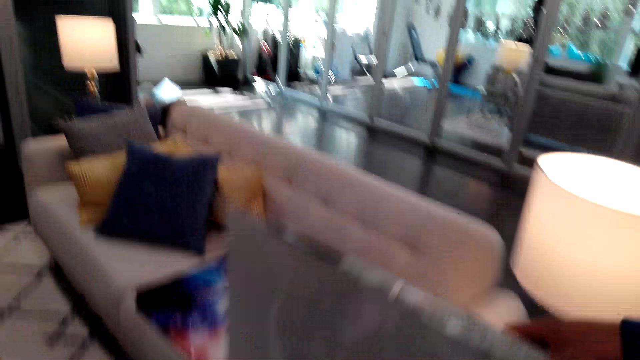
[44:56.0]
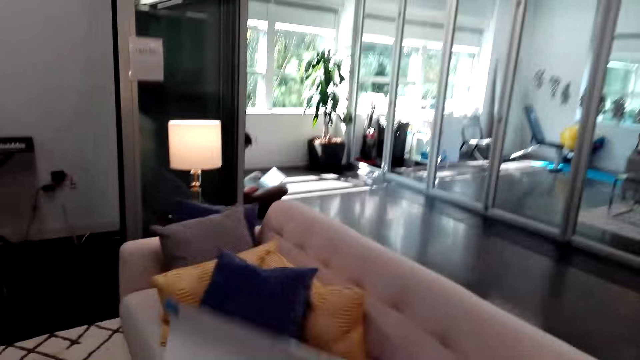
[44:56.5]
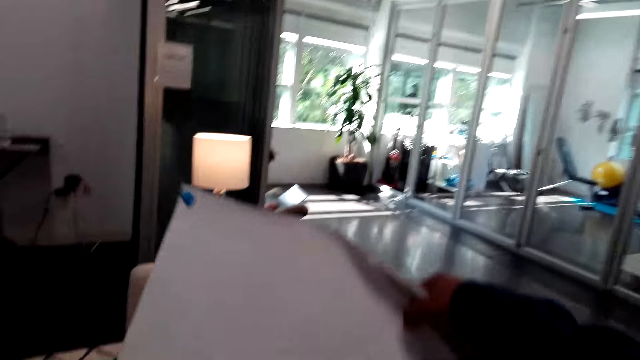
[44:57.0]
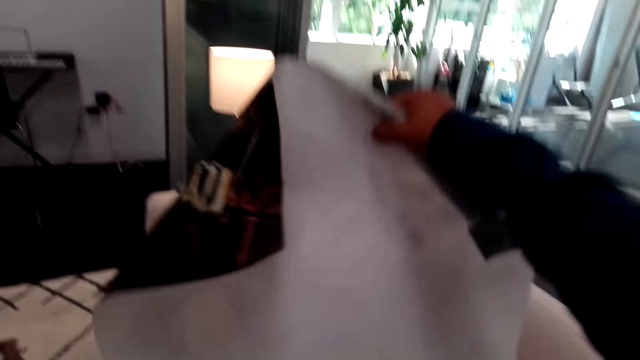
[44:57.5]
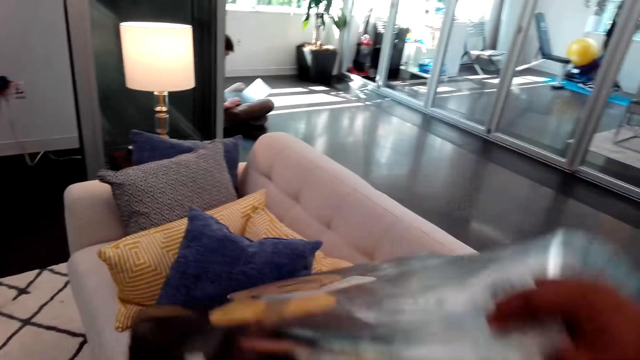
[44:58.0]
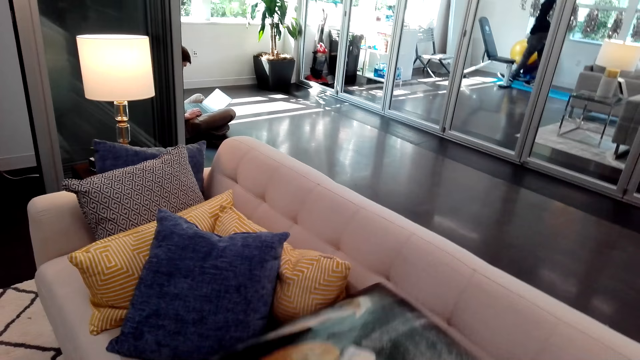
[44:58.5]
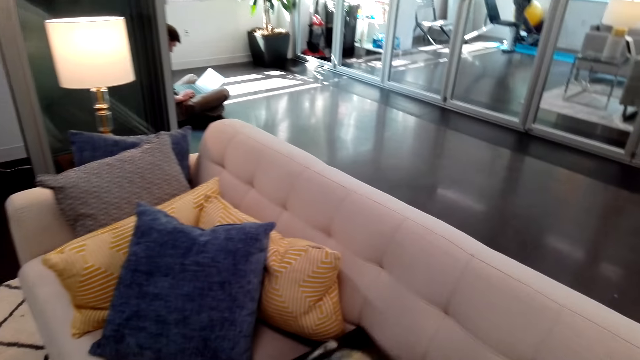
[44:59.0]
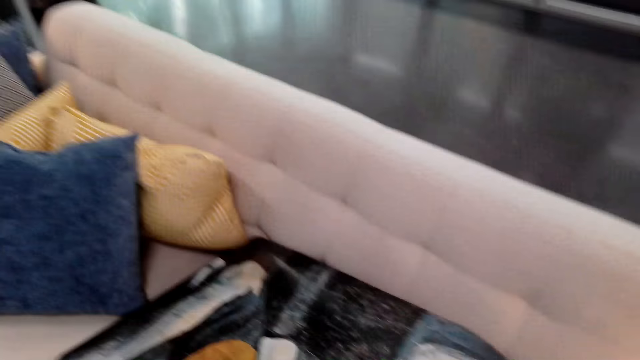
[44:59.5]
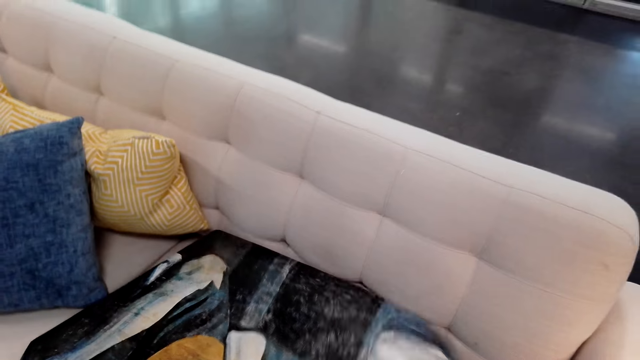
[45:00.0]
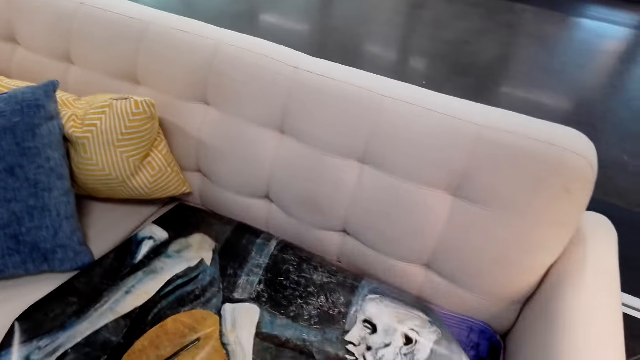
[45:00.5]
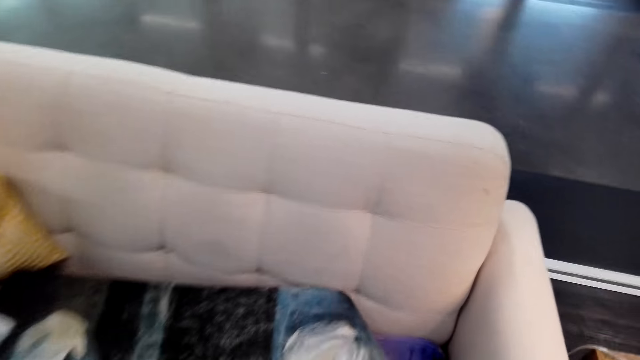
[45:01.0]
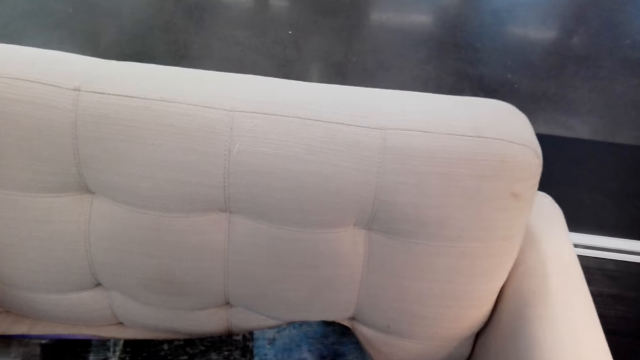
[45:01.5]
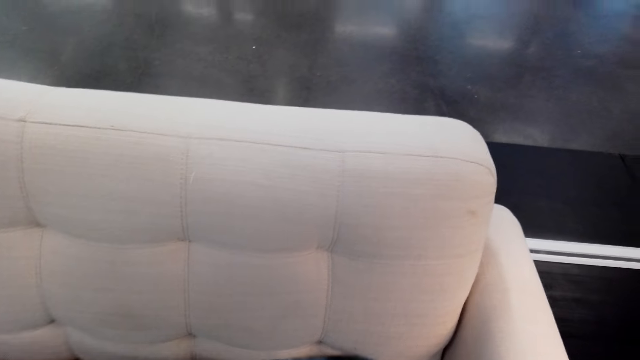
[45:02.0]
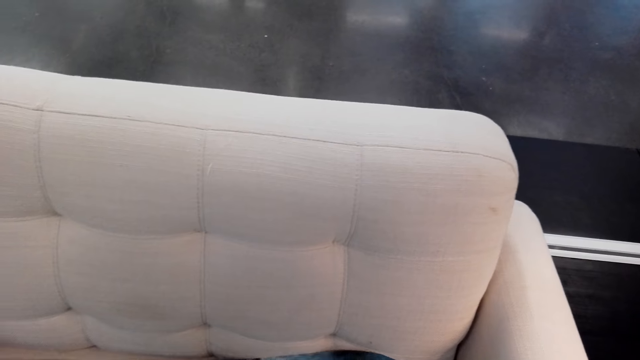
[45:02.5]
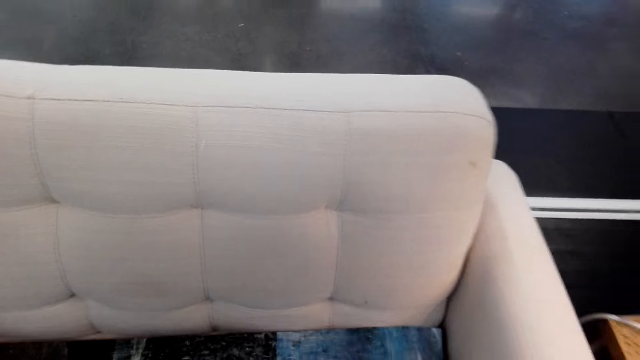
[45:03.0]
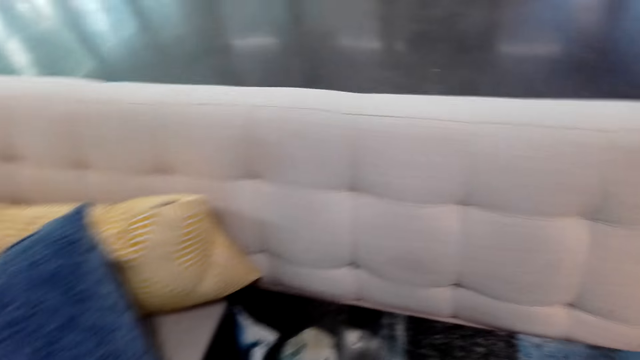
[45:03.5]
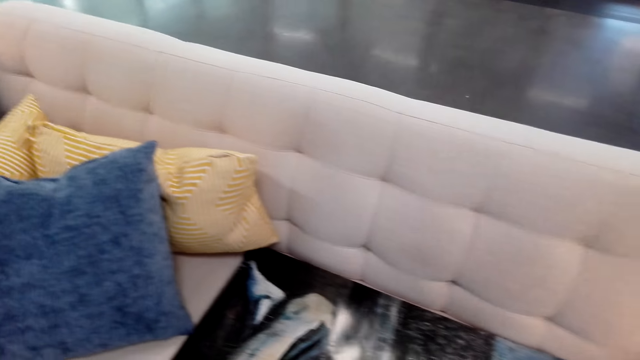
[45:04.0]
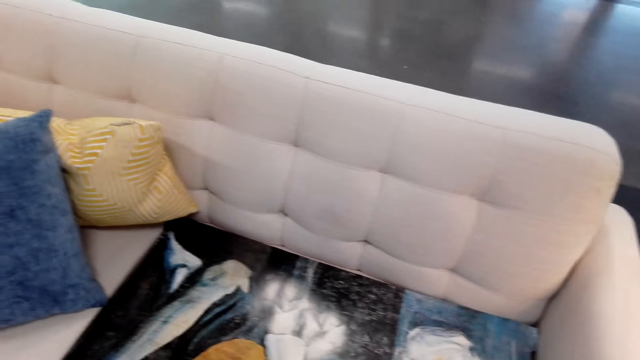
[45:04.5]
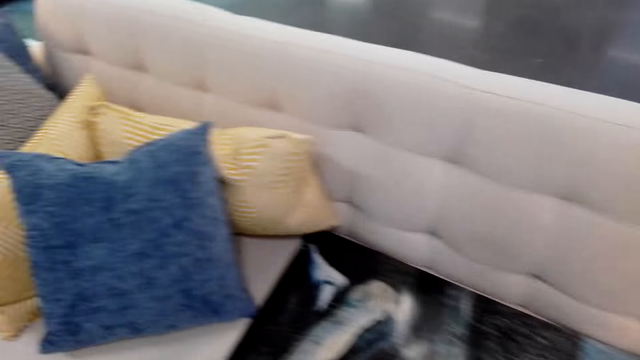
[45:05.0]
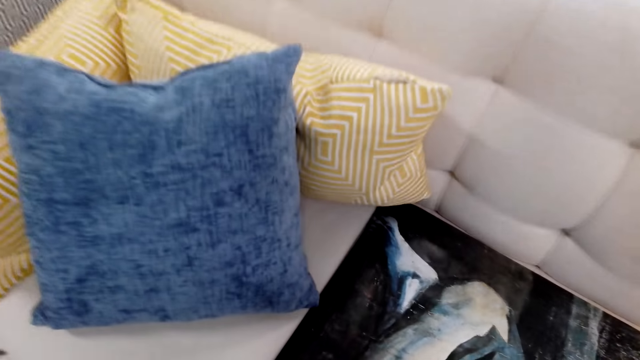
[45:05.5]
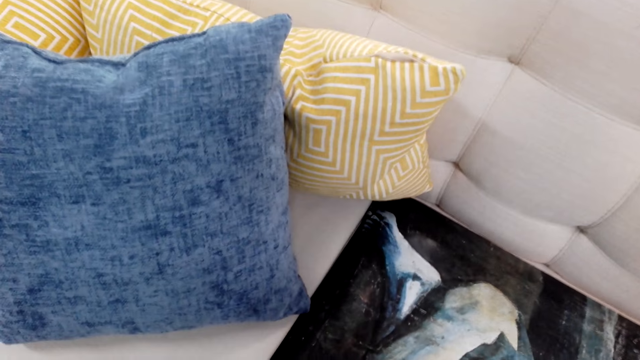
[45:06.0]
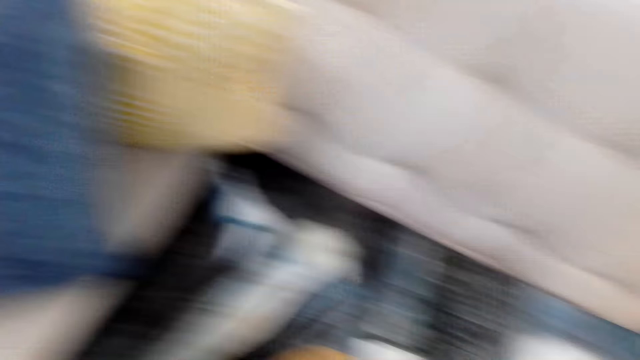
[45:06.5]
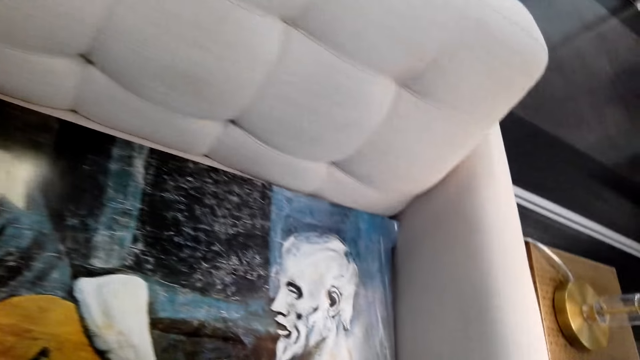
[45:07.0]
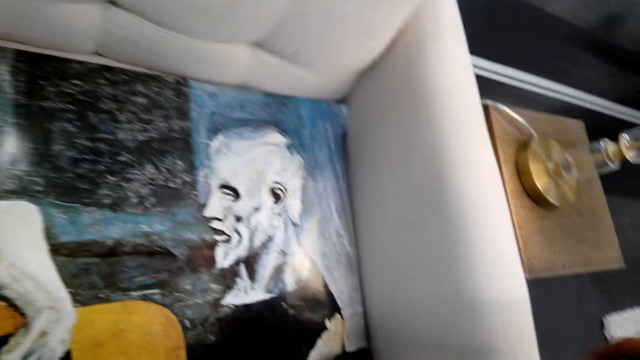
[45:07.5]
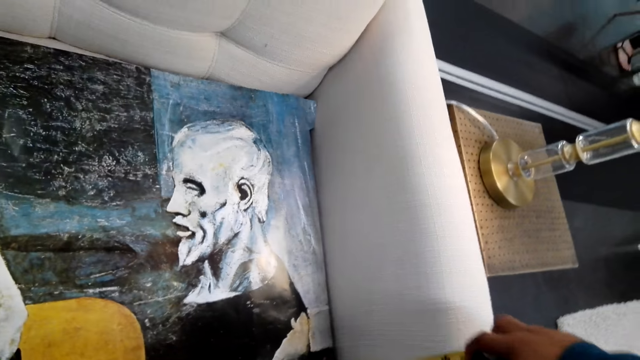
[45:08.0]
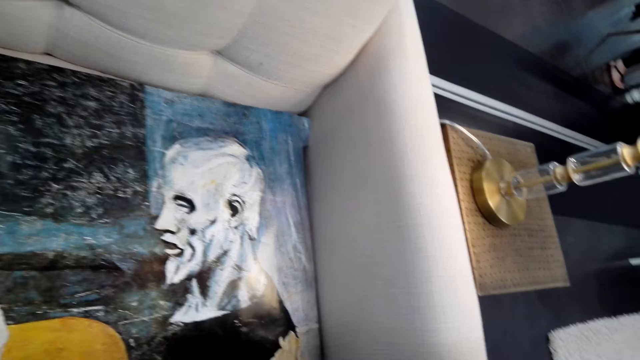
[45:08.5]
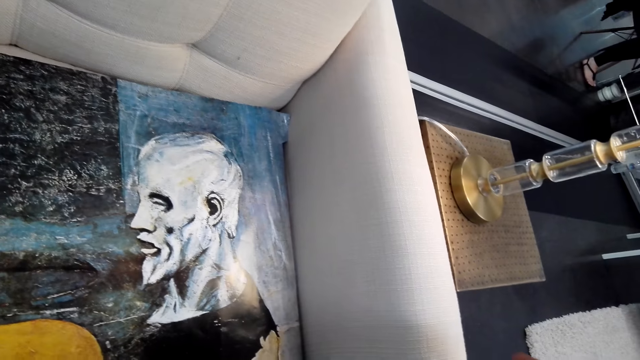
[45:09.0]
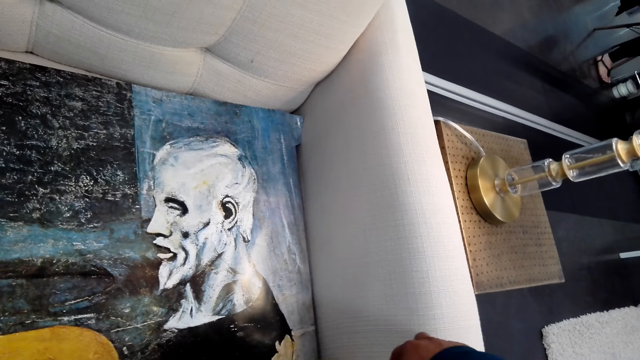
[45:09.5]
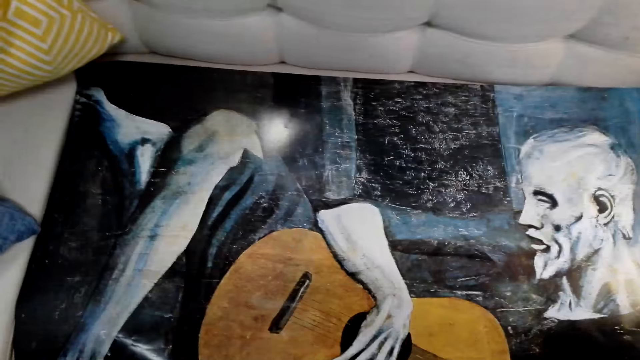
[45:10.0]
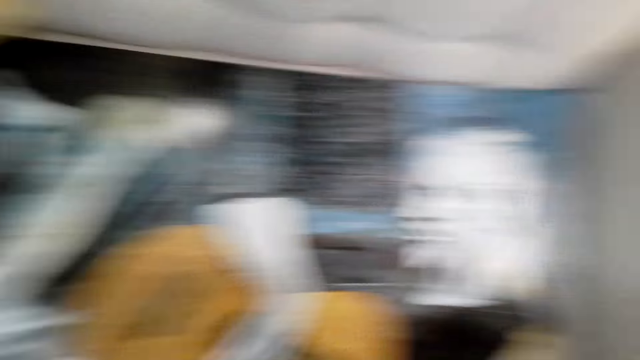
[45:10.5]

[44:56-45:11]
The camera wearer unfolds the poster with his hands. He puts the poster on the sofa. He adjusts the poster on the sofa with his hands. He measures the poster on the sofa with a tape measure.

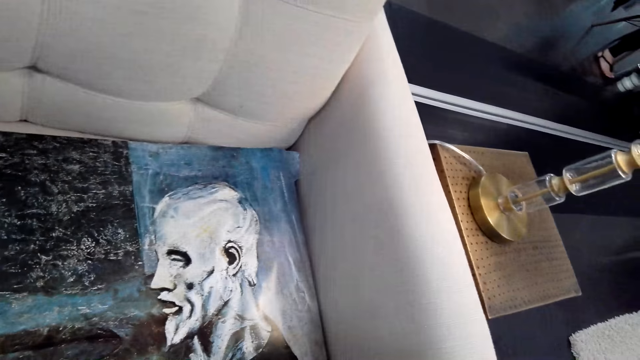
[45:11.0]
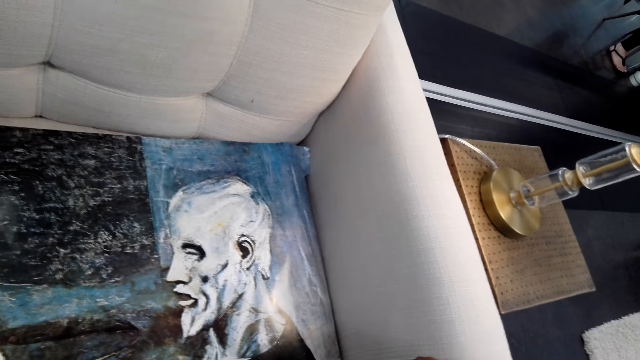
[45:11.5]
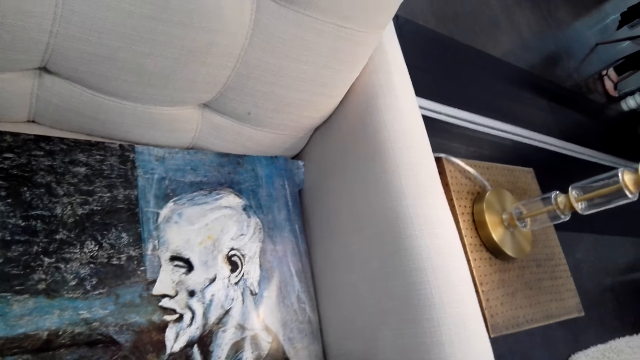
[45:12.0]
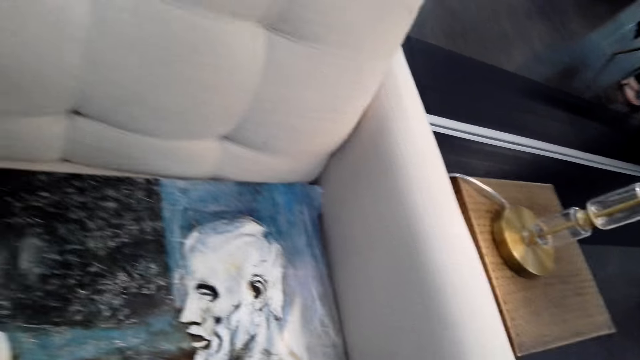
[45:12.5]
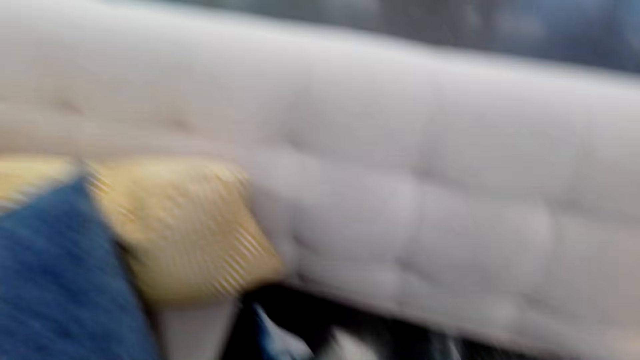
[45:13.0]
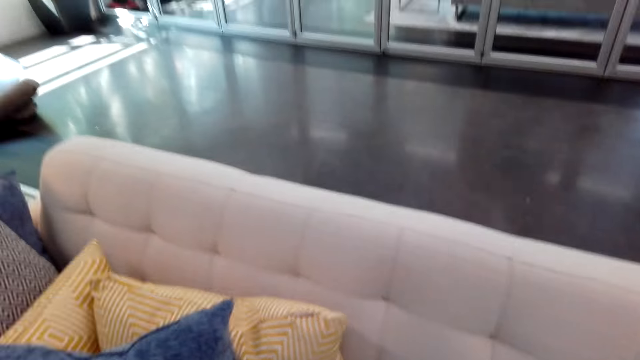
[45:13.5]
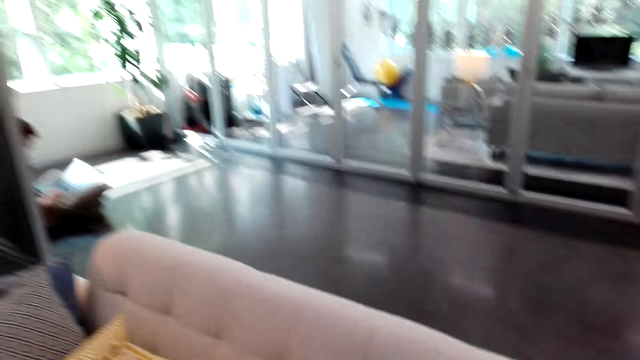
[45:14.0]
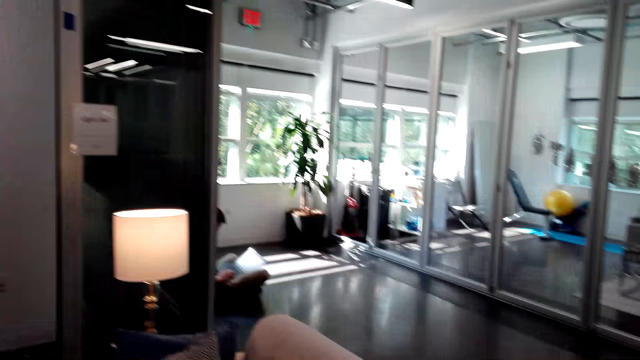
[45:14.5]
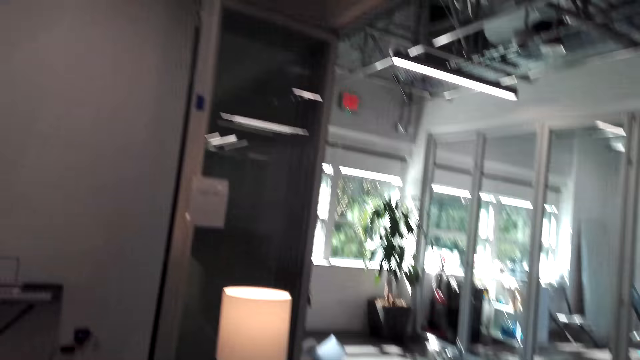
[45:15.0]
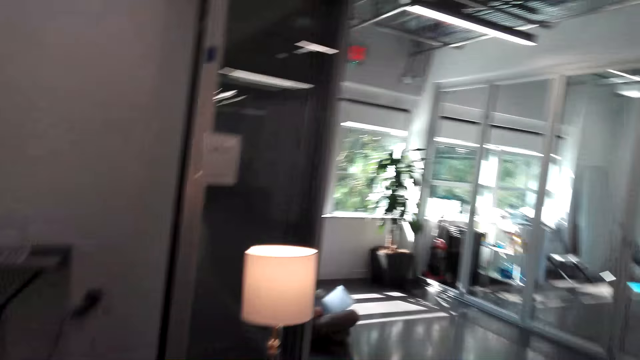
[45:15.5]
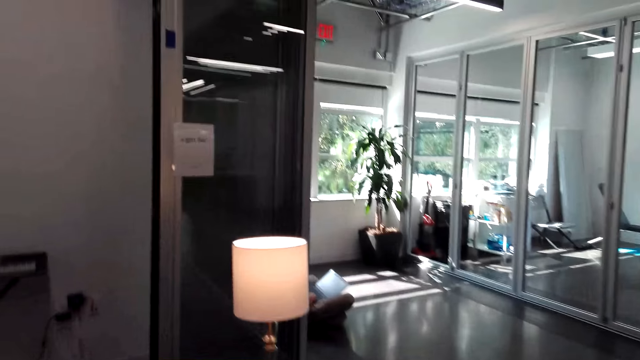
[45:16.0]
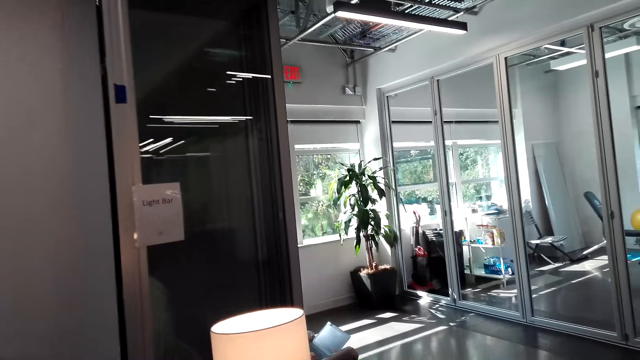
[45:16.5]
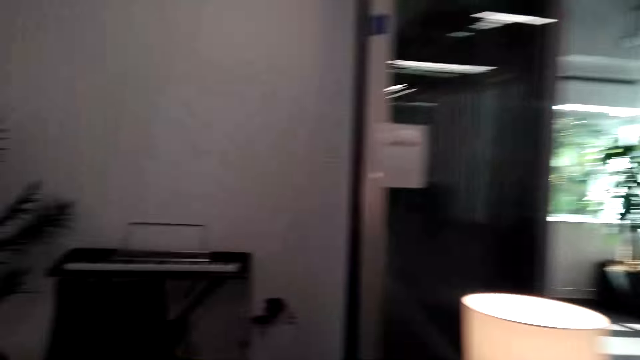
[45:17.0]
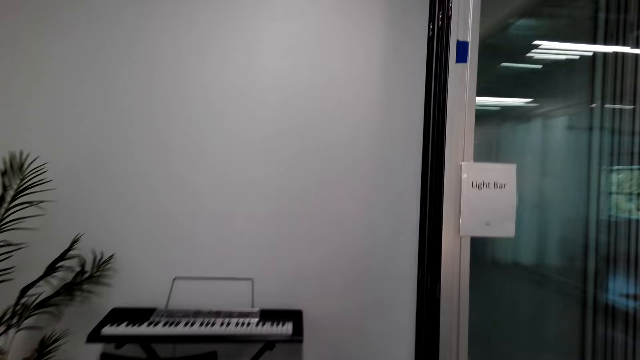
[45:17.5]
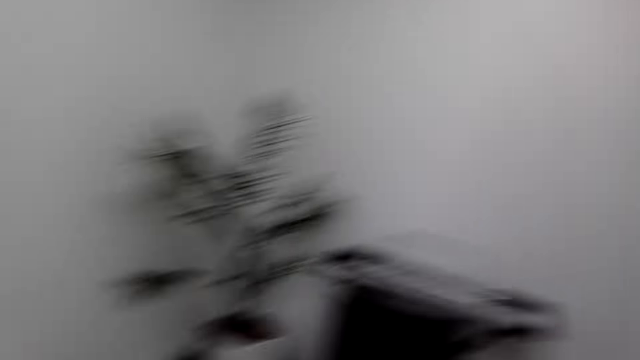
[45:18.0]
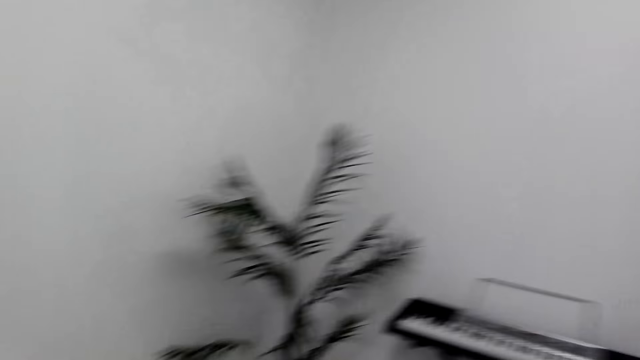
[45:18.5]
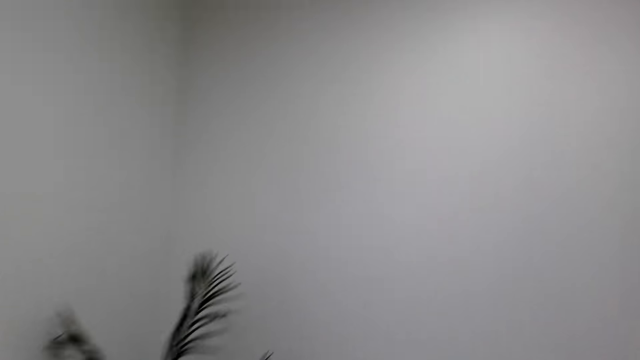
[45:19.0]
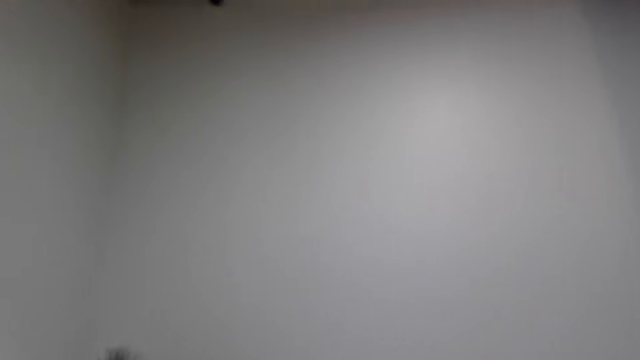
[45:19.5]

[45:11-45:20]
The camera wearer walks on the floor.
